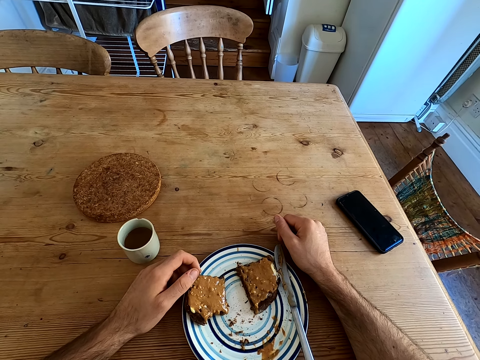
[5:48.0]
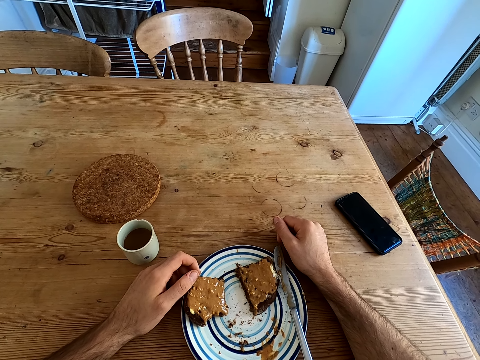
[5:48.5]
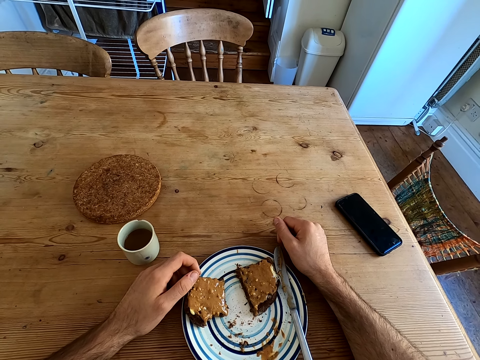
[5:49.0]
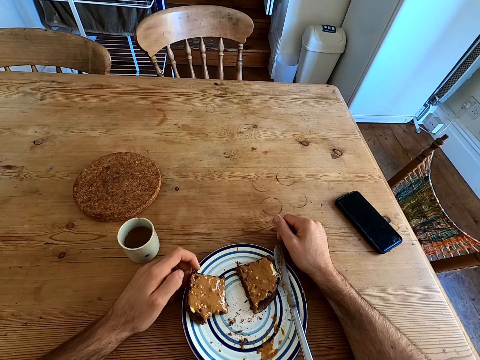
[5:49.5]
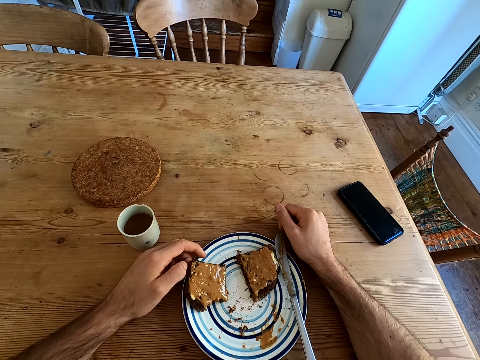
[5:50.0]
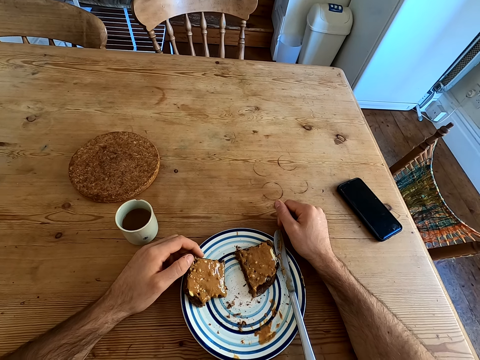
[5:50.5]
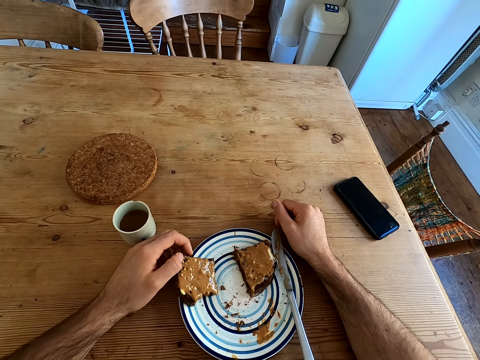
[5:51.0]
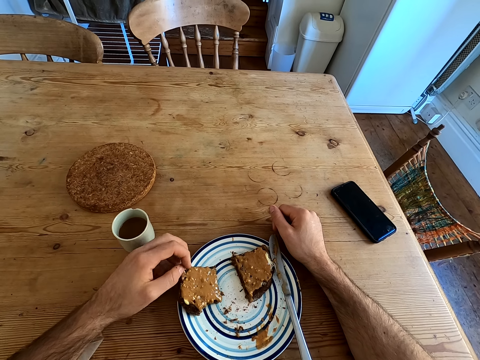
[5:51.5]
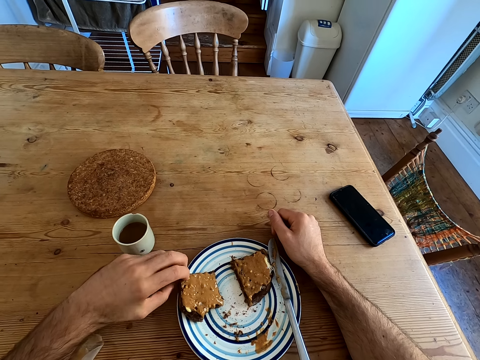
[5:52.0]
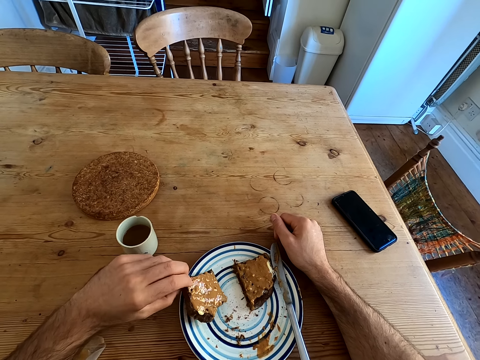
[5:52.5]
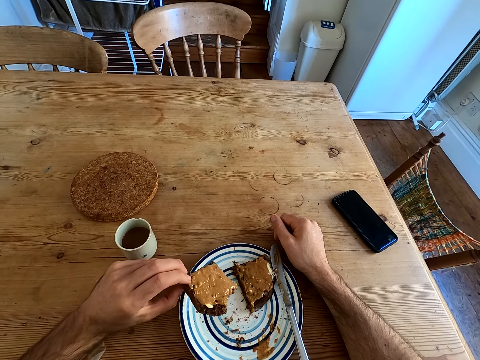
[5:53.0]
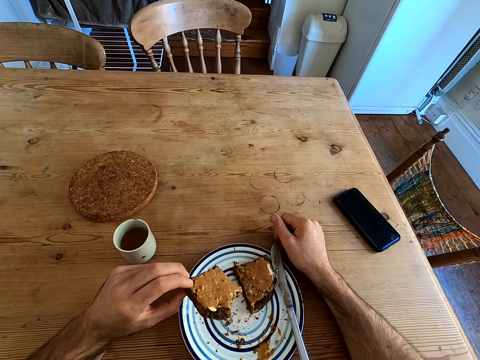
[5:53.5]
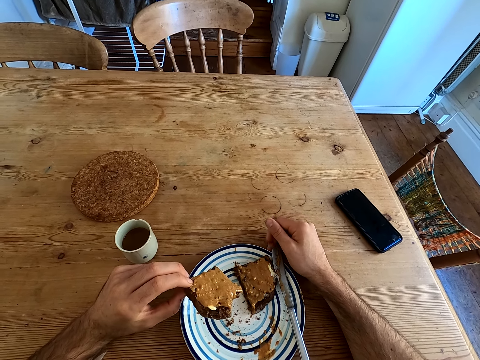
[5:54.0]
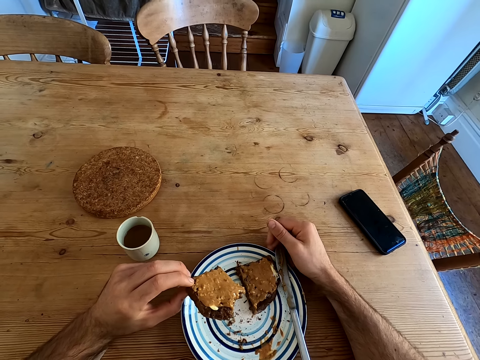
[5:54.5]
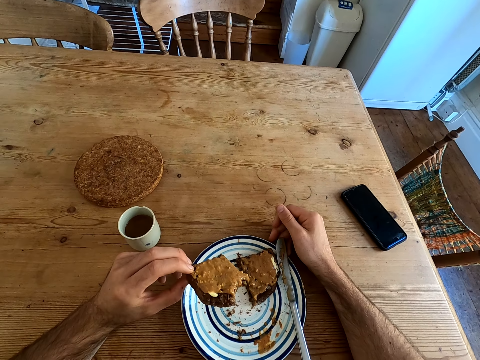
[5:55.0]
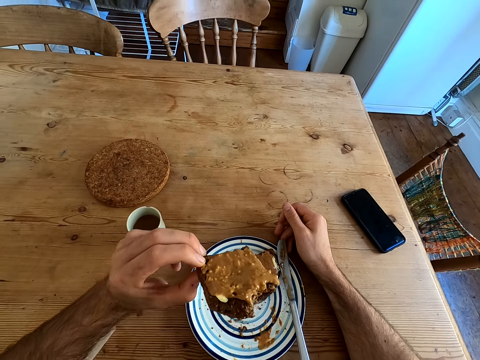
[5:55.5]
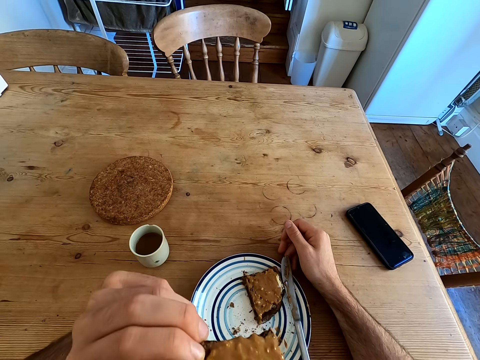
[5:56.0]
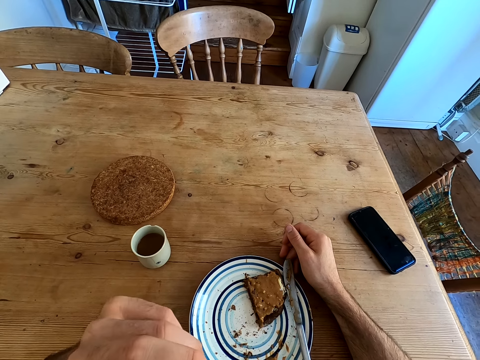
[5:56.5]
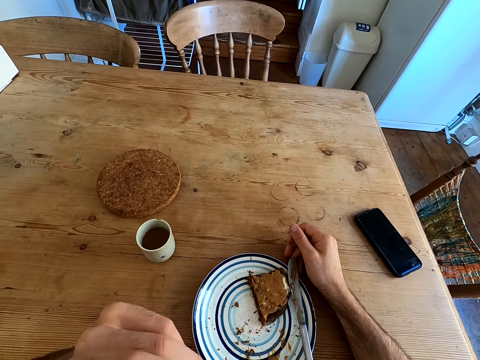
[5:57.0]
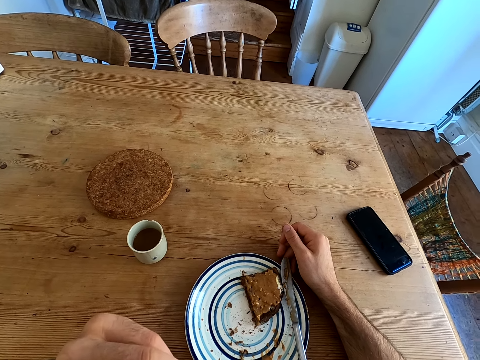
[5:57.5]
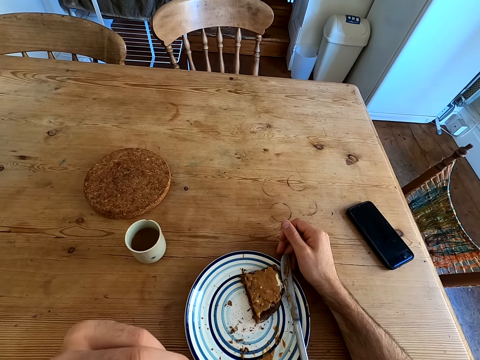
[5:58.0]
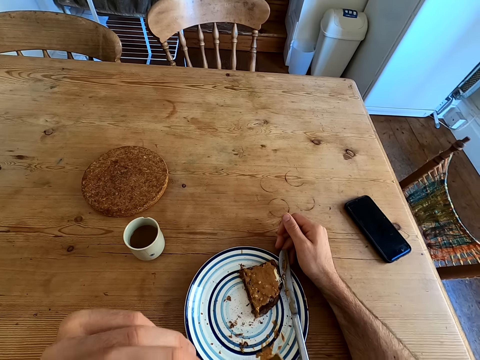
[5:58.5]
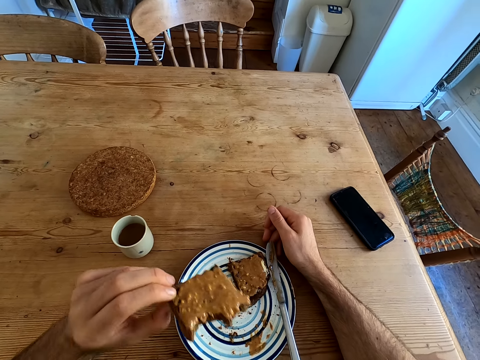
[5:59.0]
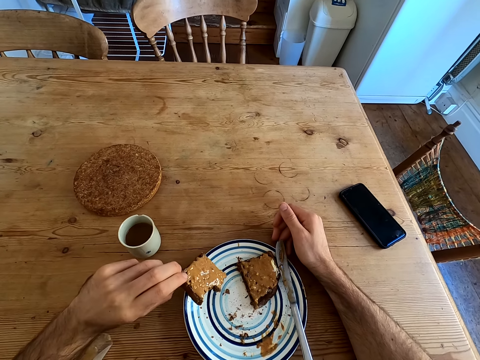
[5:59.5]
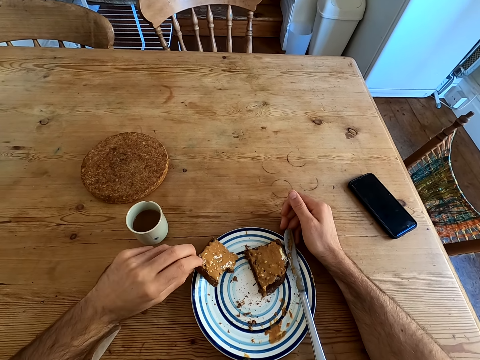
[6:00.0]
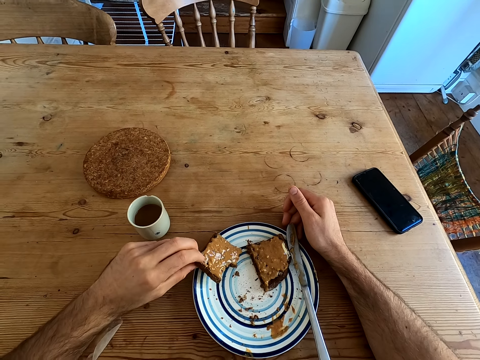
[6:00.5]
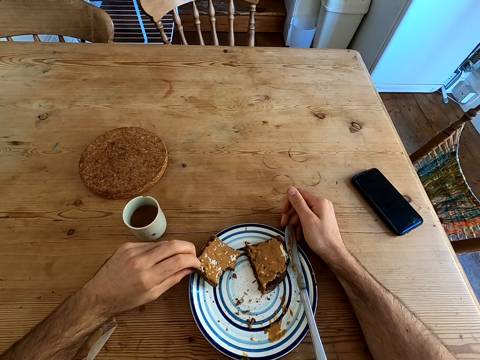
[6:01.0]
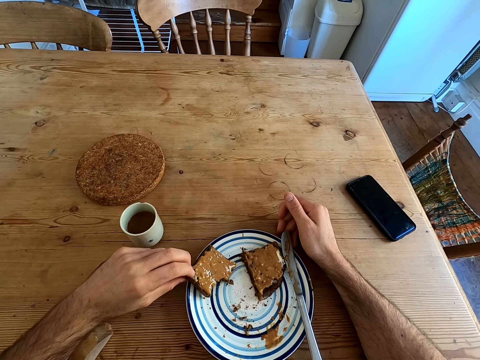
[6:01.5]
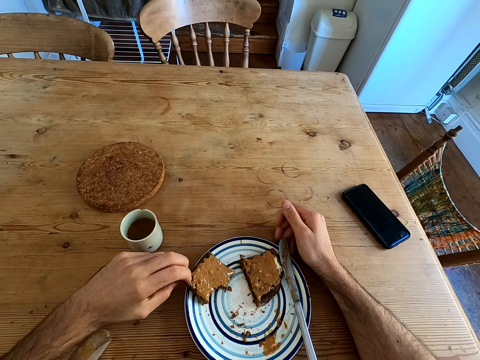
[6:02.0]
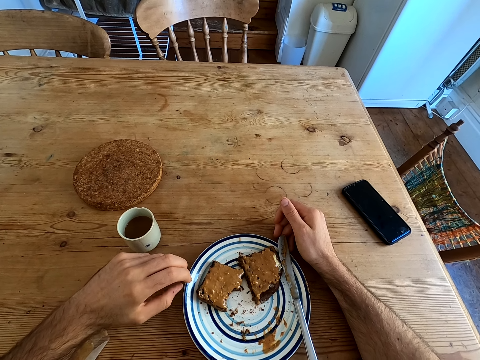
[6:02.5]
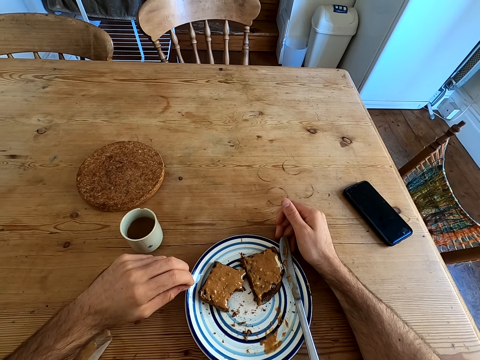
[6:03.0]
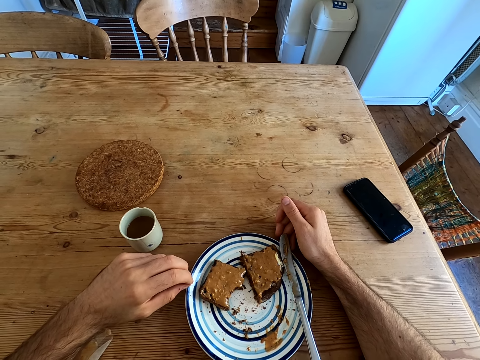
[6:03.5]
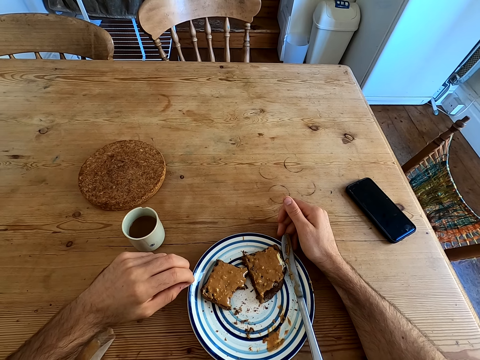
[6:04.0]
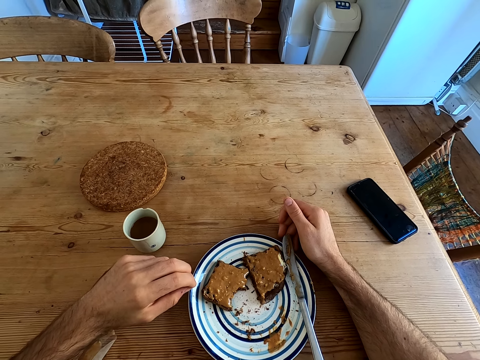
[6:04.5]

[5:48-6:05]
The camera wearer takes the bread. They touch the bread. They lift the bread. They bite the bread. They move the left hand. They put the bread on the plate. They look at the bread.

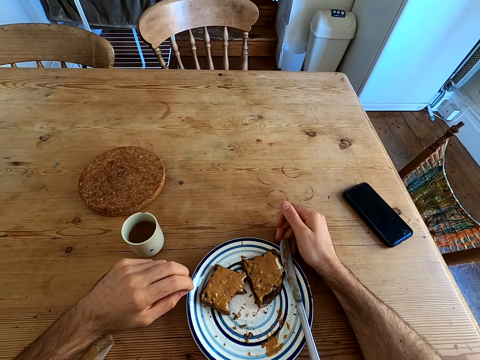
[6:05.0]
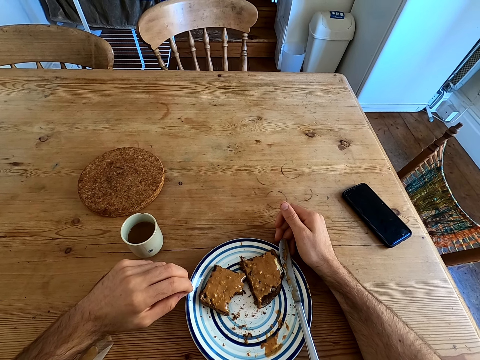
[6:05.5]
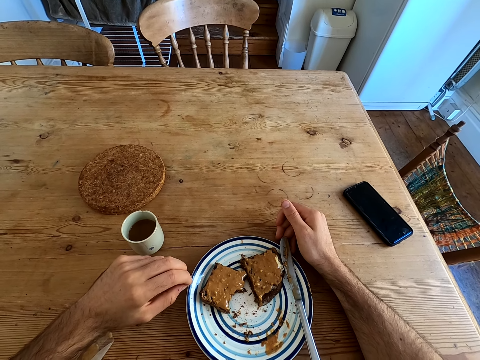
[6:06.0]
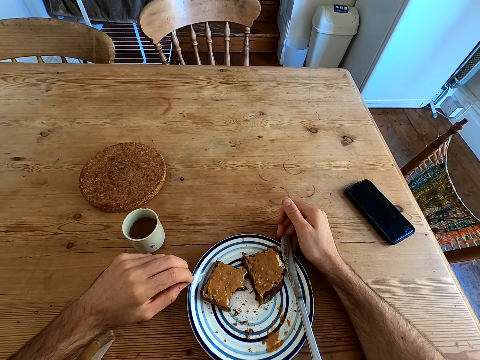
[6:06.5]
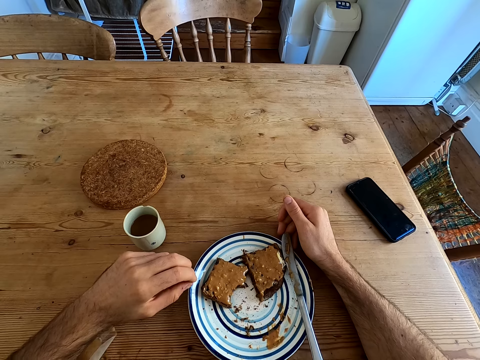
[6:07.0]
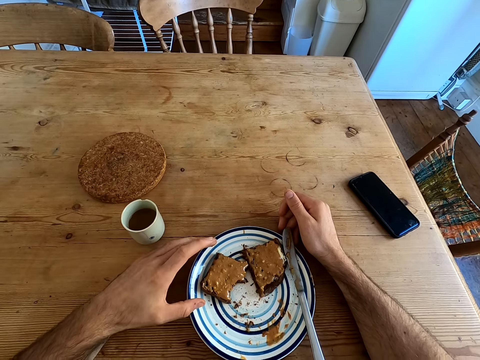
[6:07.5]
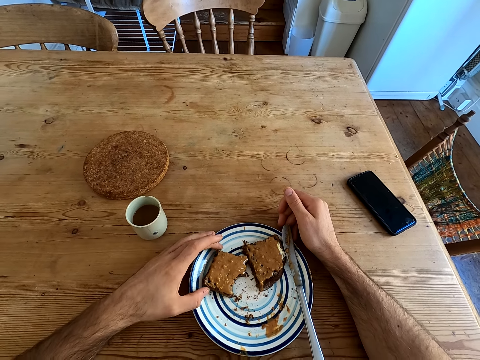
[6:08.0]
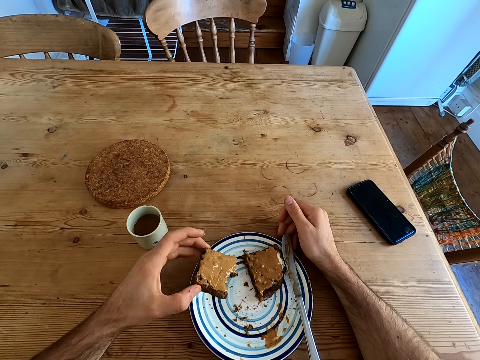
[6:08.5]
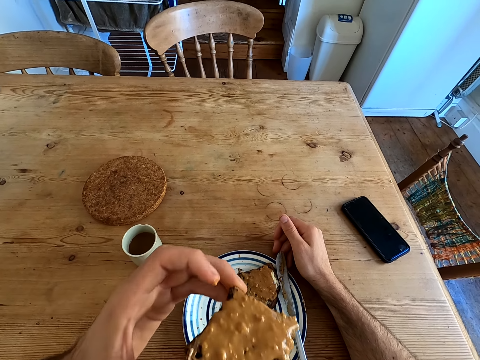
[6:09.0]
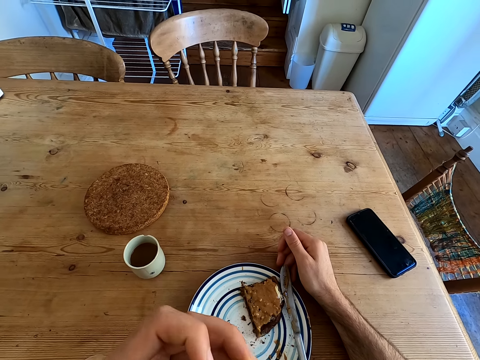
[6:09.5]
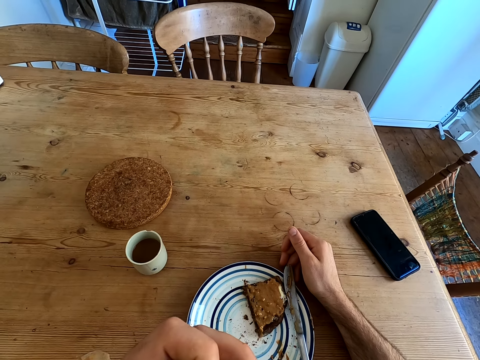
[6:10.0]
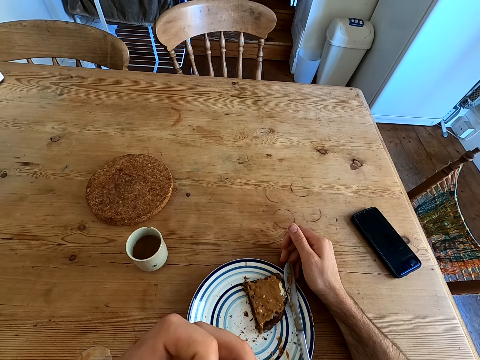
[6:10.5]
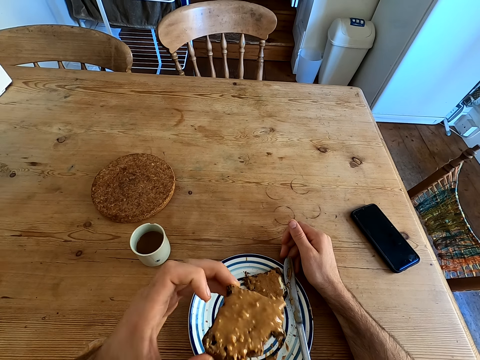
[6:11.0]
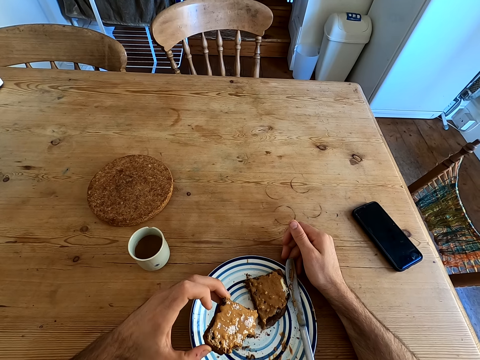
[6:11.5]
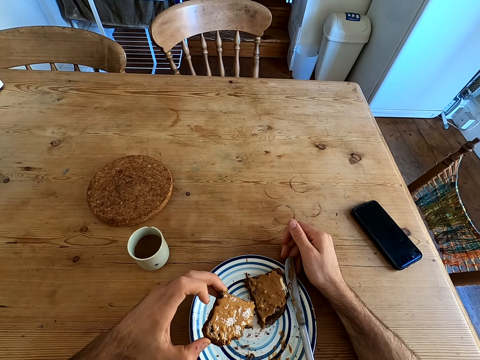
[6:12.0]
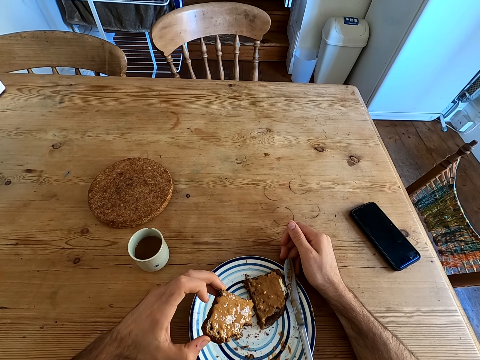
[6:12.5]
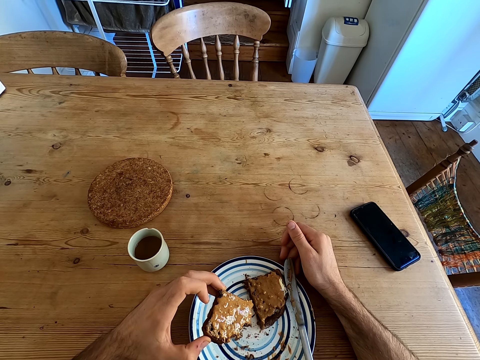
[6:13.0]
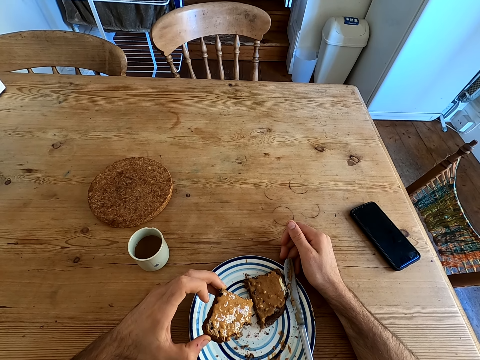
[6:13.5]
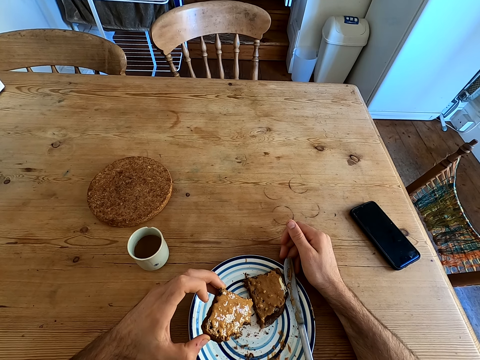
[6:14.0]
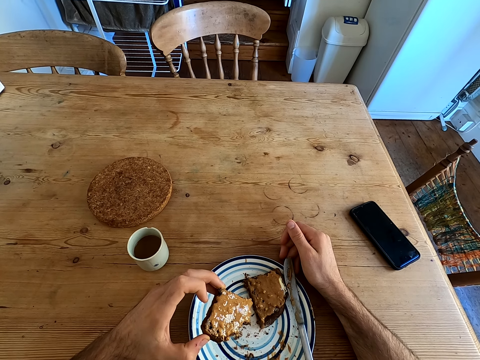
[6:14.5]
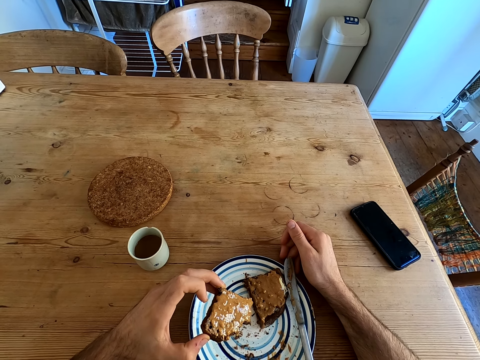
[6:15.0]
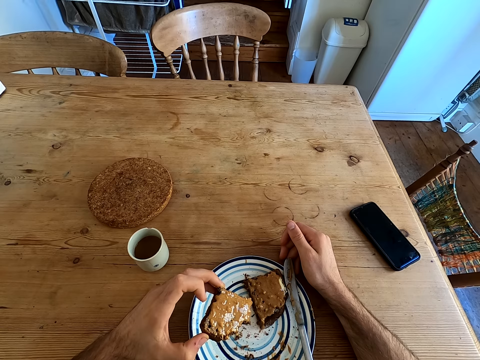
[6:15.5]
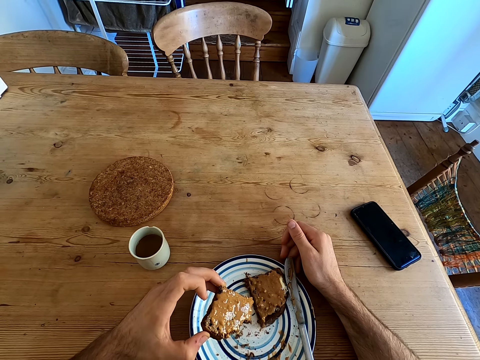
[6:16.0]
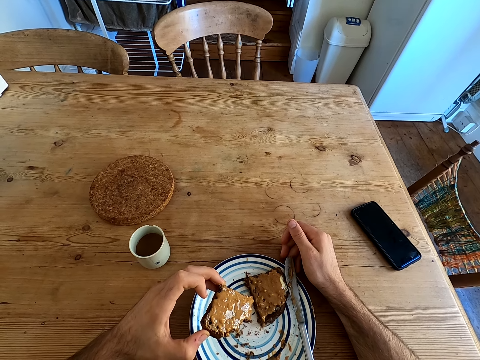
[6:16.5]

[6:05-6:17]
The camera wearer takes the bread. They touch the bread. They lift the bread. They bite the bread. They move the right hand. They look at the bread.
